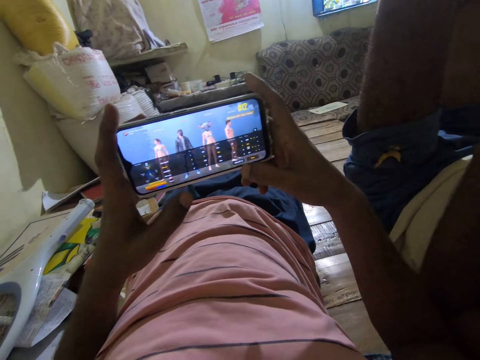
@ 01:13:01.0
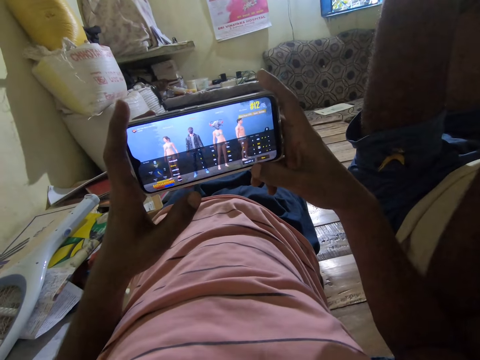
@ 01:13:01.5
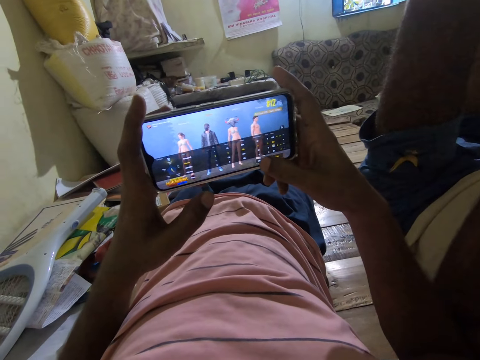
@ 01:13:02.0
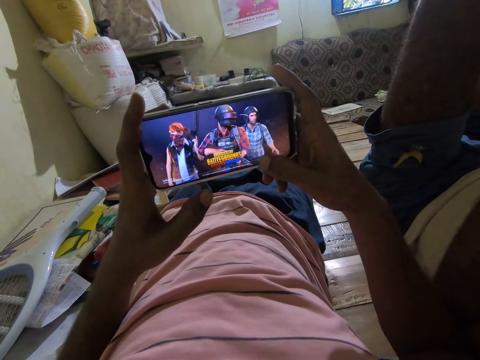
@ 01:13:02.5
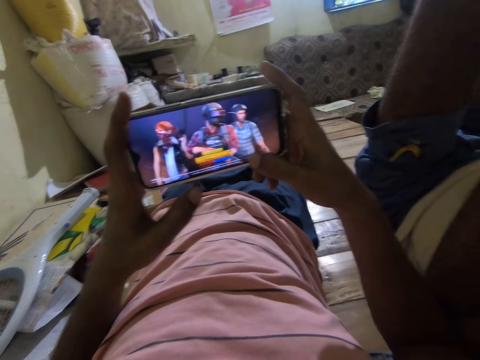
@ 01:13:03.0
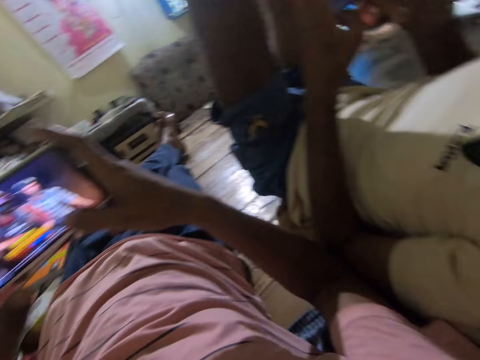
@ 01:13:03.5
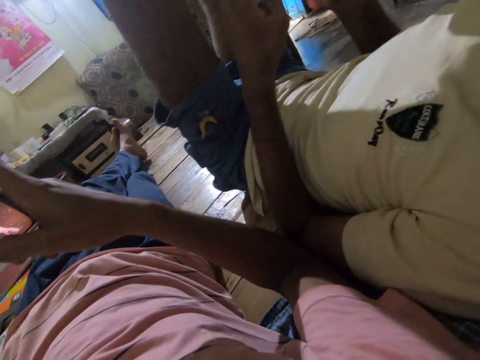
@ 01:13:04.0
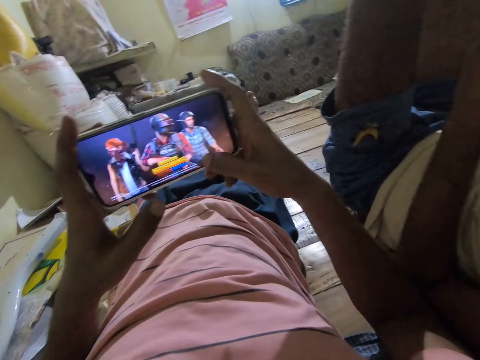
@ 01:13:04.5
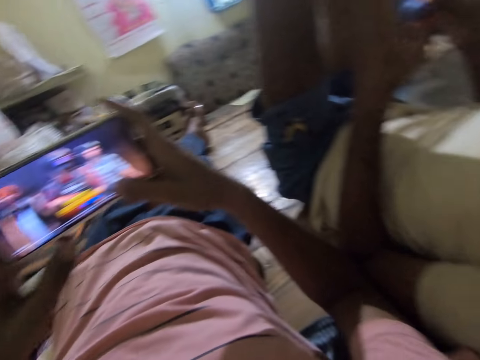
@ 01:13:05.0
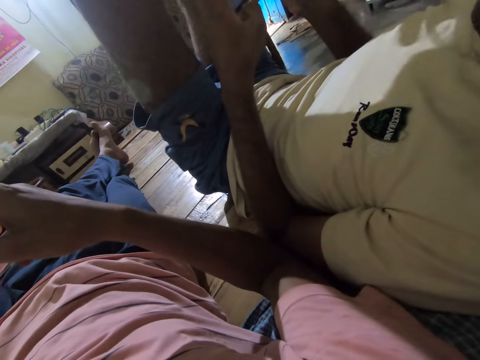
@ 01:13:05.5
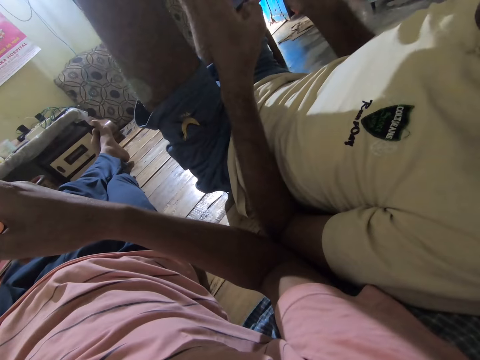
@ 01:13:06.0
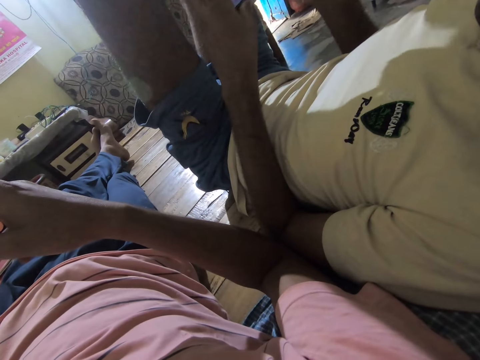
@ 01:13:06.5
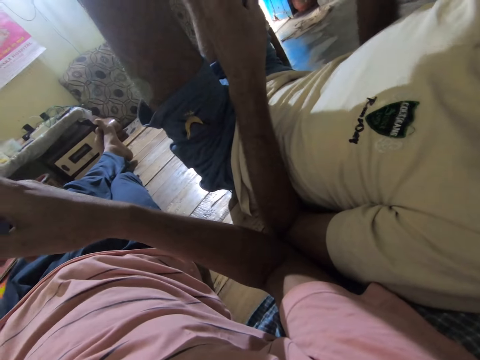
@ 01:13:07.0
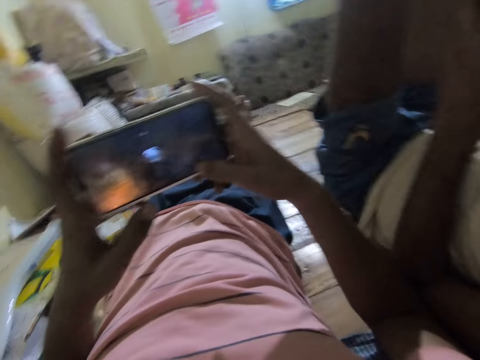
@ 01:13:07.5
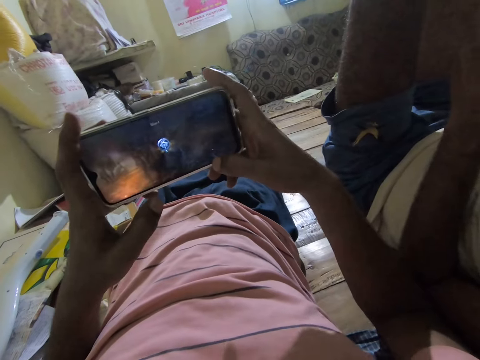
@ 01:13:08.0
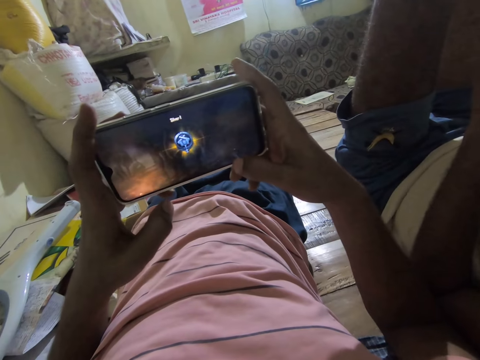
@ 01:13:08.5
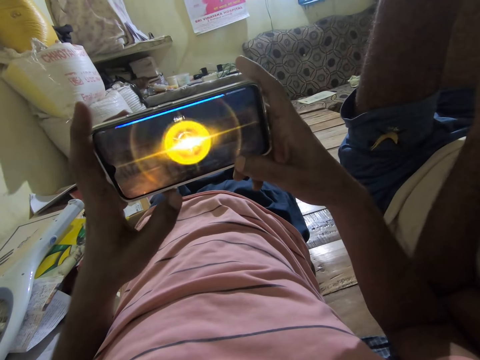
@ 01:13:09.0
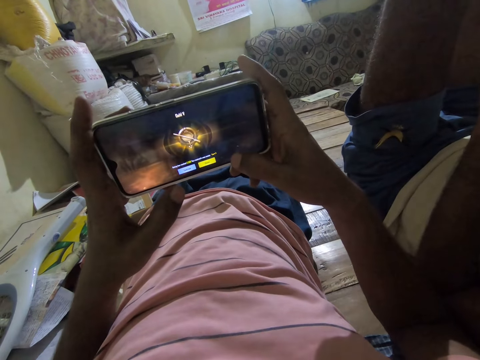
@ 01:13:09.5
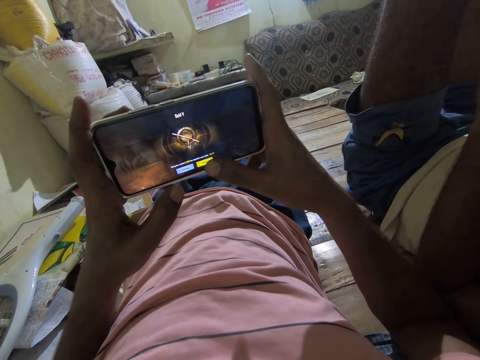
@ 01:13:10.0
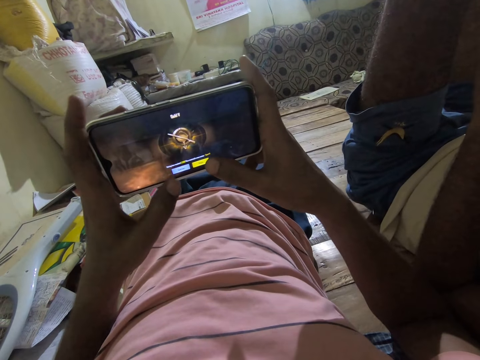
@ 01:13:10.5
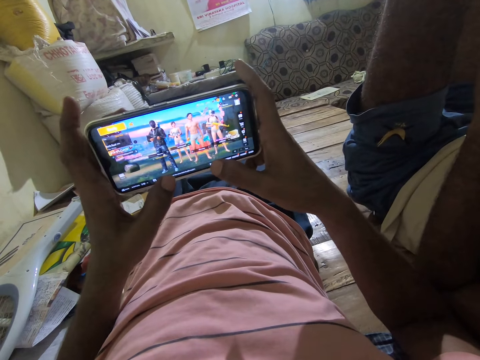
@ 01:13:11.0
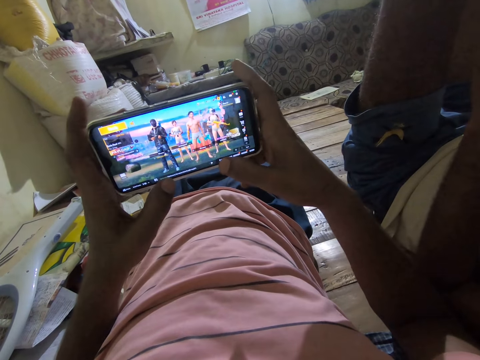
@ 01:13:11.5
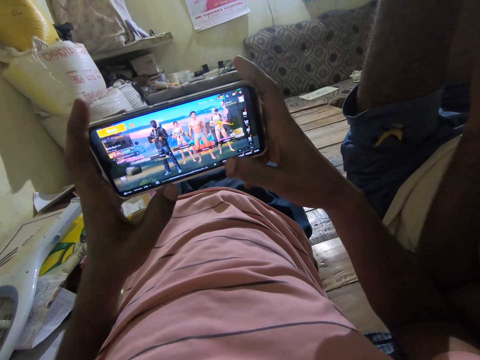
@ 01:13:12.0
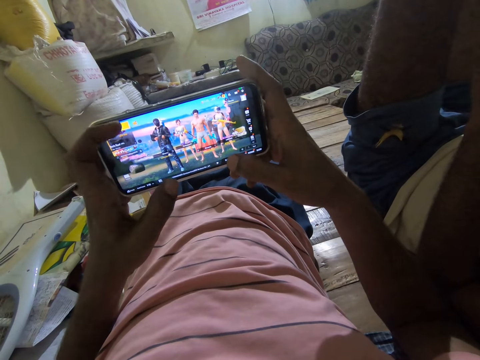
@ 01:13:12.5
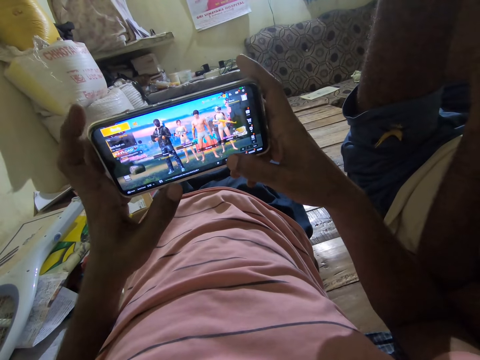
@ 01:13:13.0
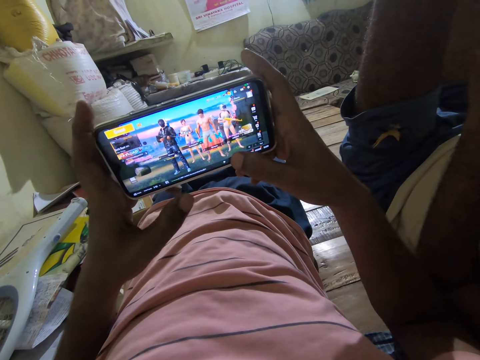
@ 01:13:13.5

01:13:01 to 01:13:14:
The camera wearer dialogues with a person. They operate the phone. They look around. They dialogue with the person. They operate the phone.

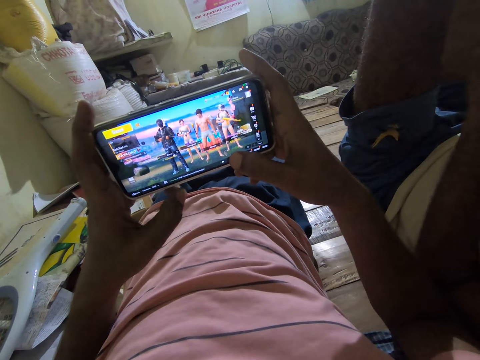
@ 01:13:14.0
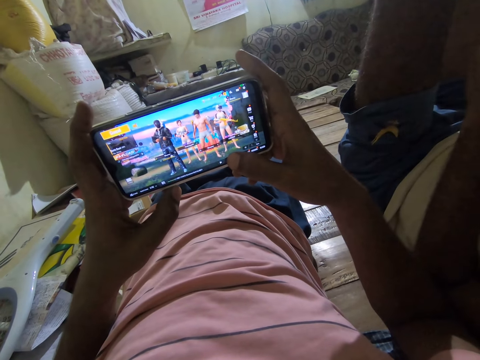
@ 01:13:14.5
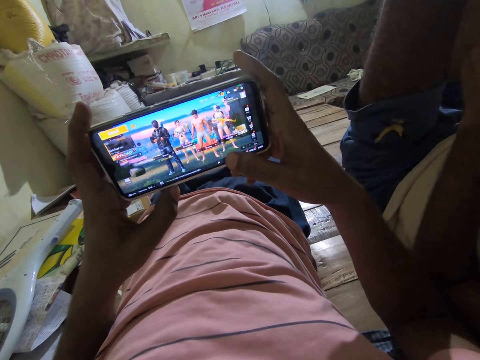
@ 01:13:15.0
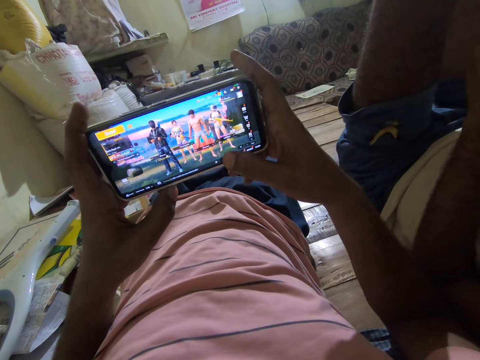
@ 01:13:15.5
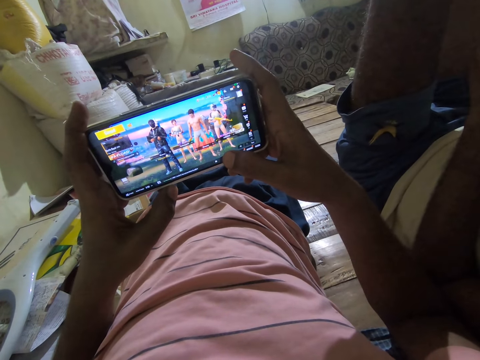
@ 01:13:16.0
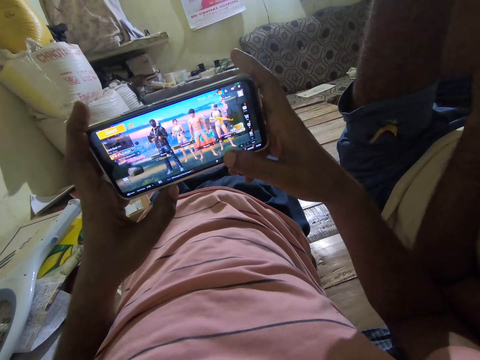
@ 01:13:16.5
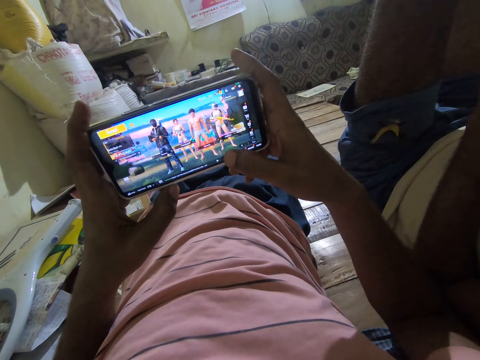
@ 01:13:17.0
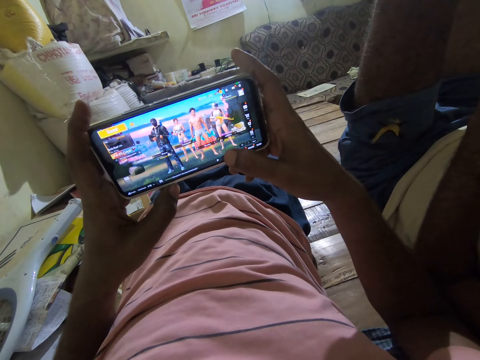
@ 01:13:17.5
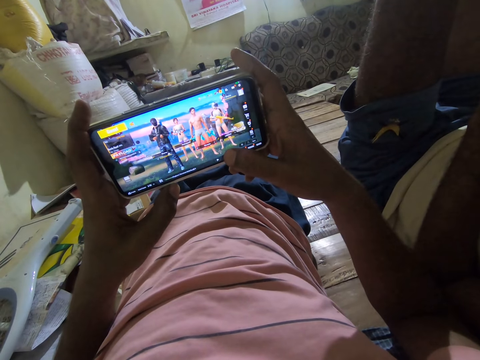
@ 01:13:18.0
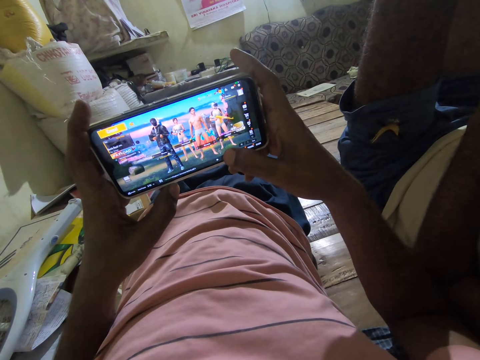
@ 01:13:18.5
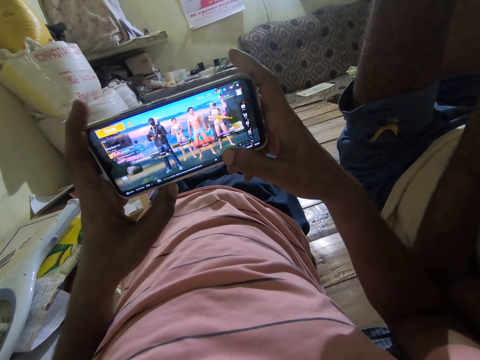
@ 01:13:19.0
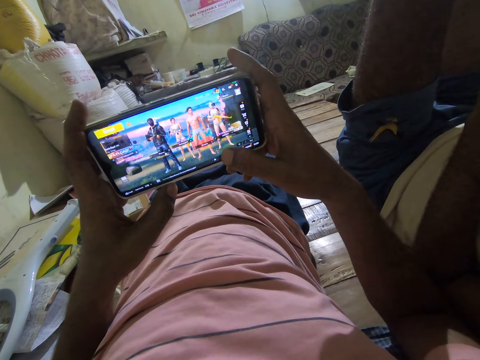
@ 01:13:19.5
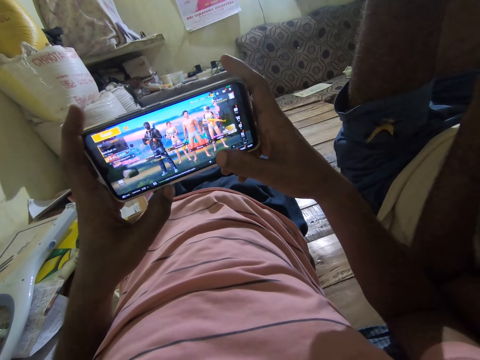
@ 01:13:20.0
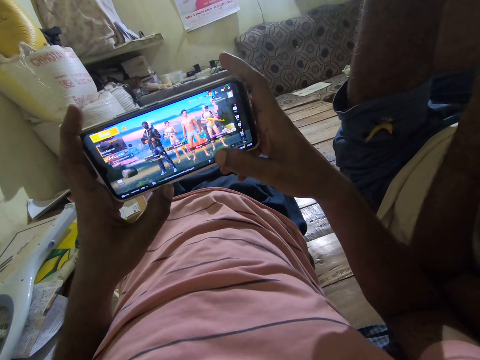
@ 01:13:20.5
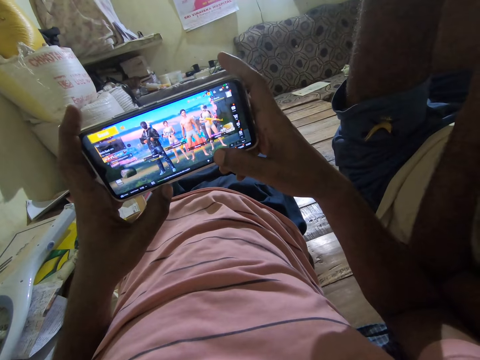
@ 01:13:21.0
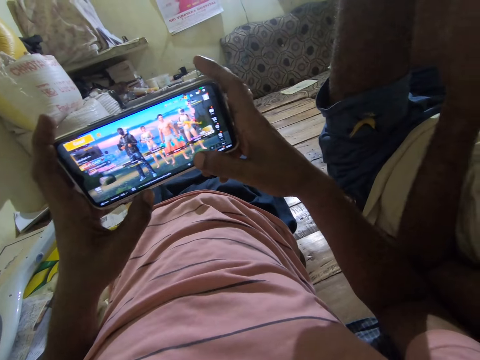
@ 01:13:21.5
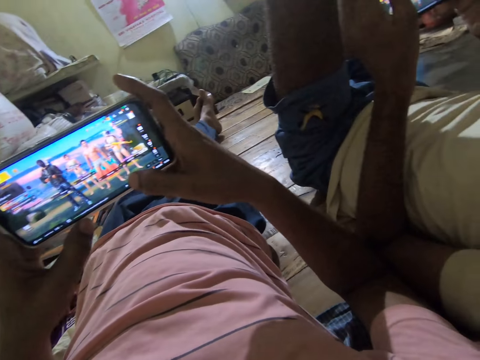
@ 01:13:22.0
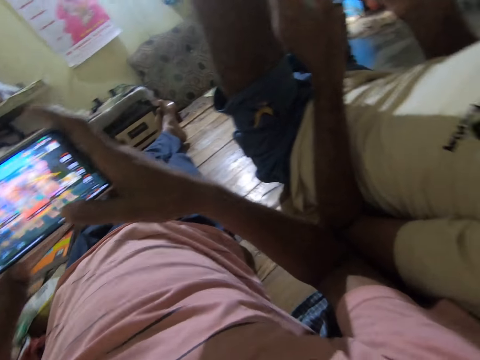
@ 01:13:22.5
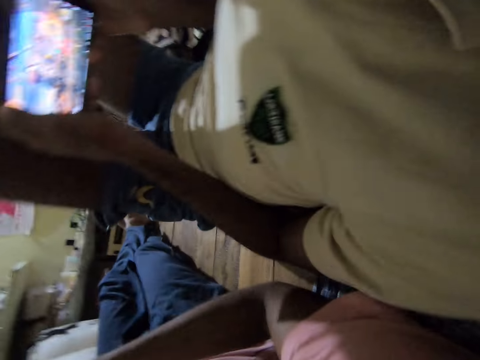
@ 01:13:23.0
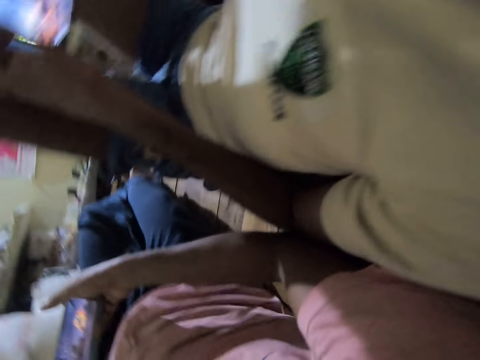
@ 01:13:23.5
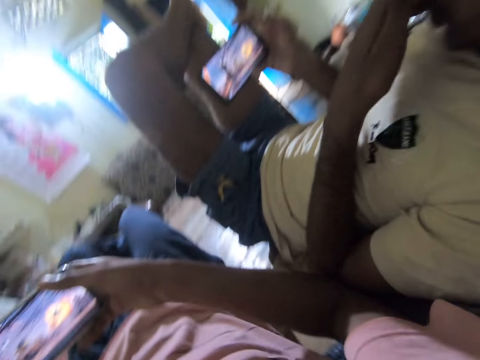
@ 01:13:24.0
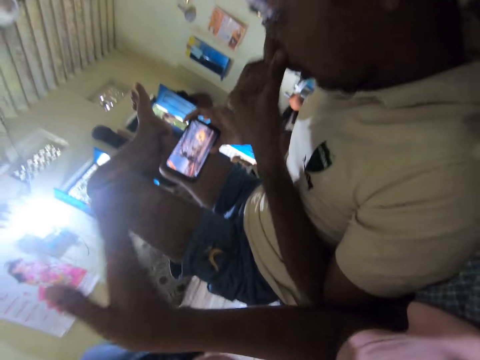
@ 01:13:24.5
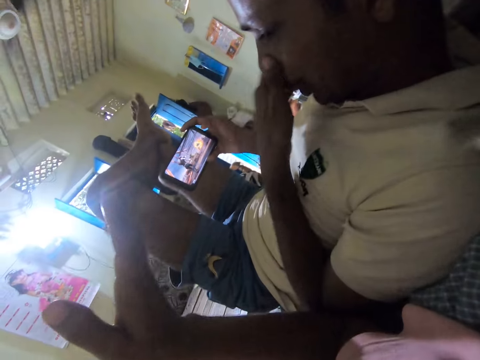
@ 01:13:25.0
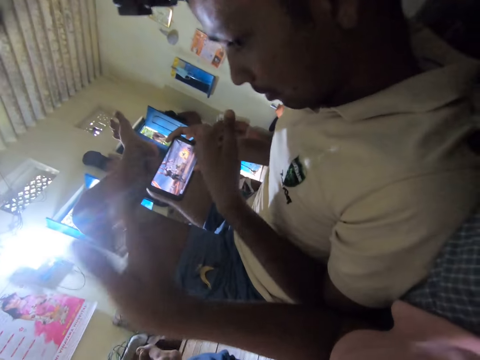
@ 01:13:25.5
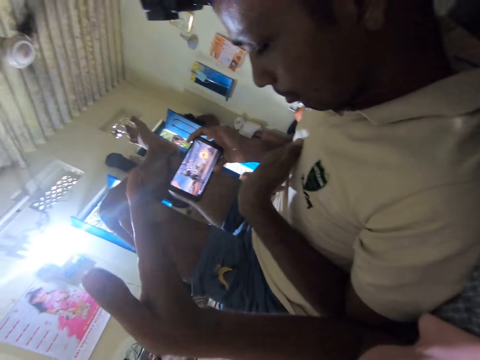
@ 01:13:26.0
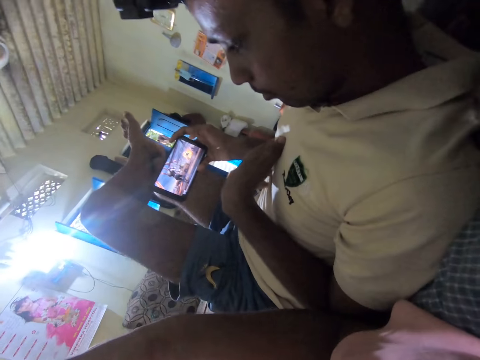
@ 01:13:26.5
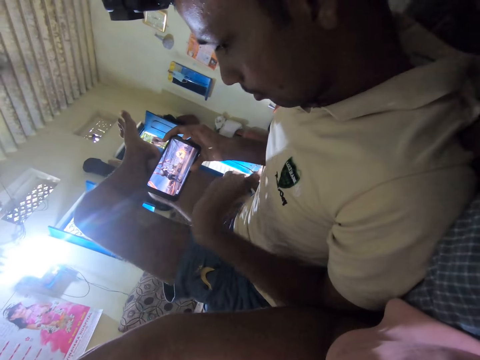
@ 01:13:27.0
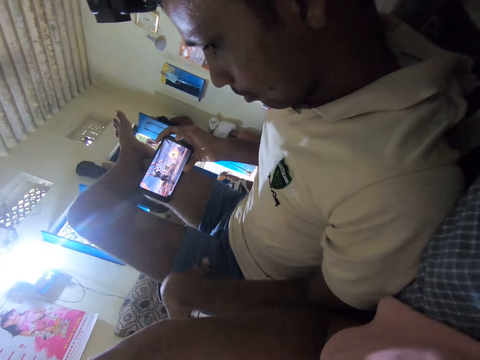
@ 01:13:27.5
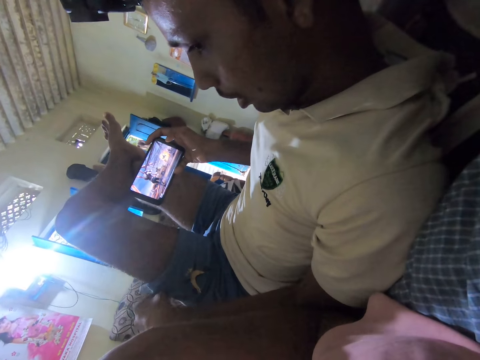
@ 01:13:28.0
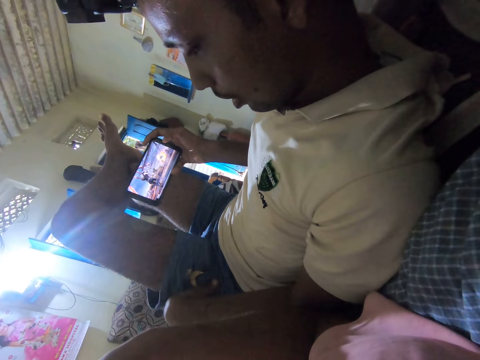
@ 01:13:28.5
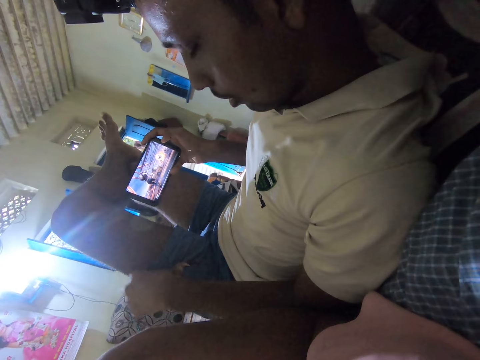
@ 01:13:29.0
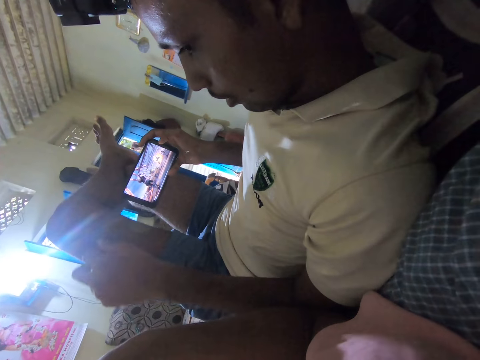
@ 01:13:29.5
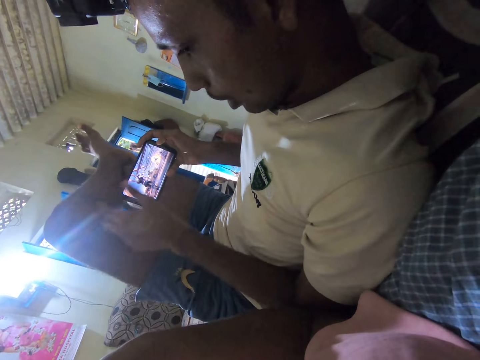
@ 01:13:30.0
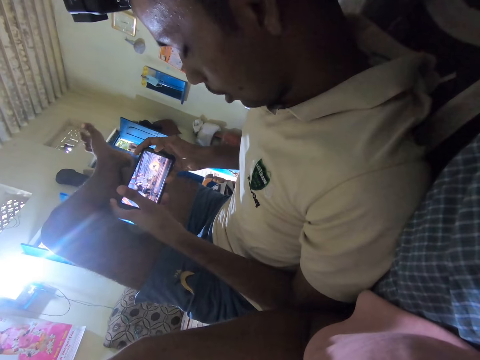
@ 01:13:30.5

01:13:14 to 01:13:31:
The camera wearer stares at the phone. They look around. They dialogue with a man and lift a hand. They dialogue with the man. The man talks to the camera wearer.
